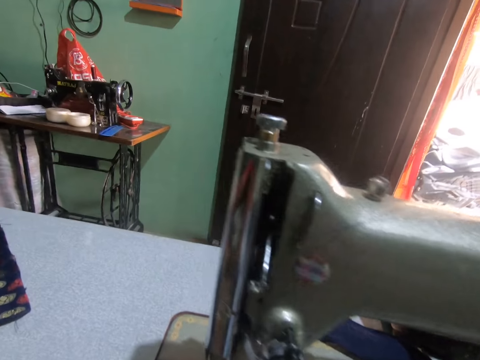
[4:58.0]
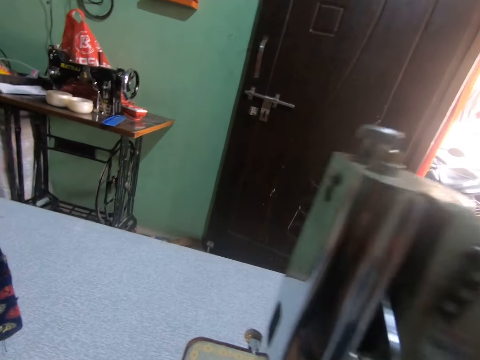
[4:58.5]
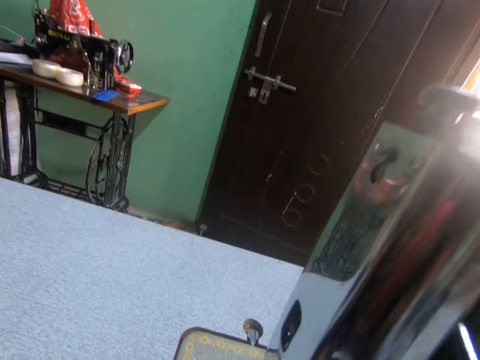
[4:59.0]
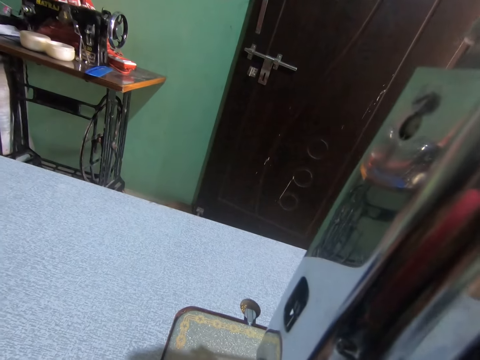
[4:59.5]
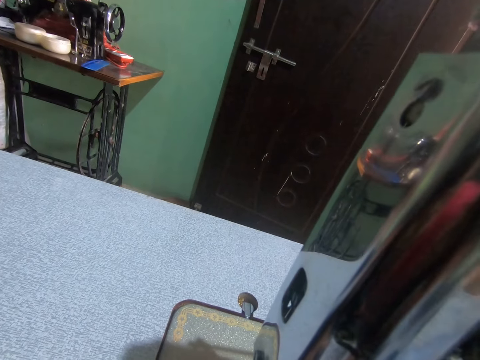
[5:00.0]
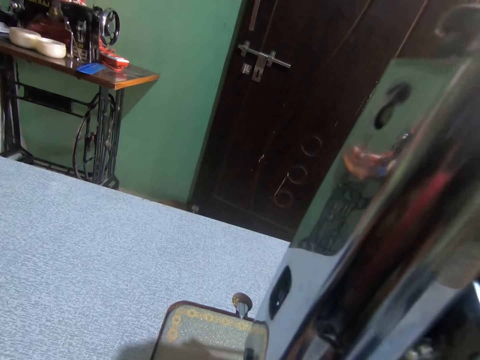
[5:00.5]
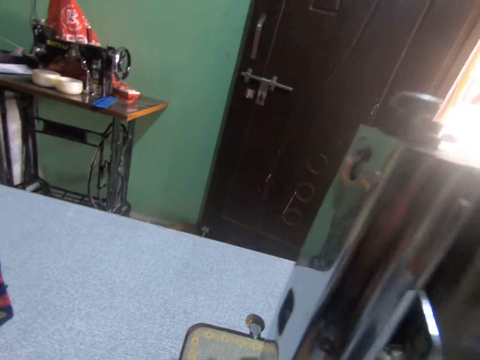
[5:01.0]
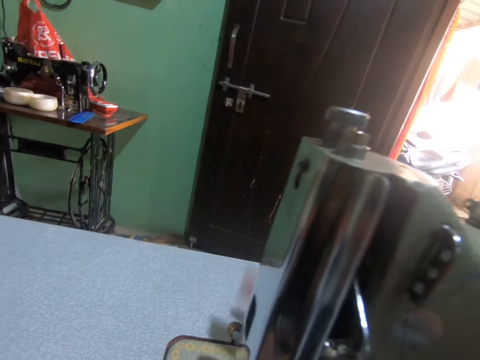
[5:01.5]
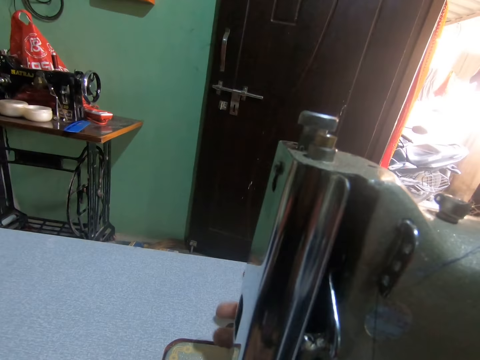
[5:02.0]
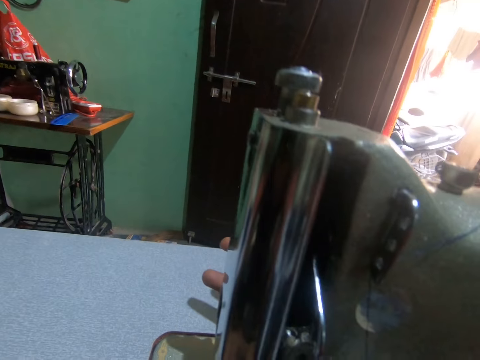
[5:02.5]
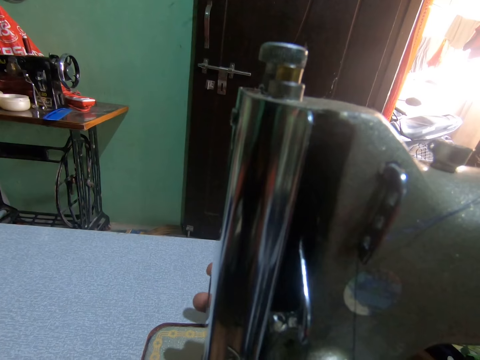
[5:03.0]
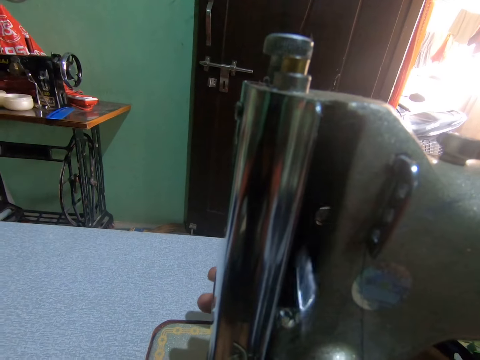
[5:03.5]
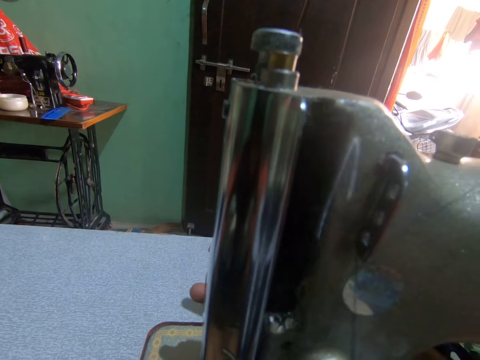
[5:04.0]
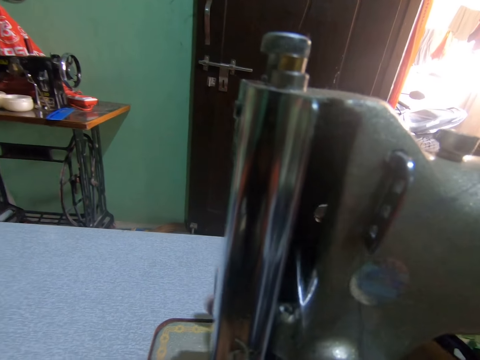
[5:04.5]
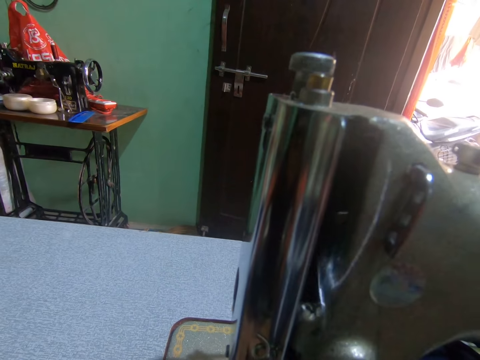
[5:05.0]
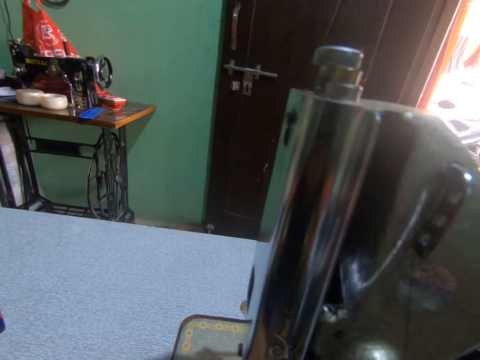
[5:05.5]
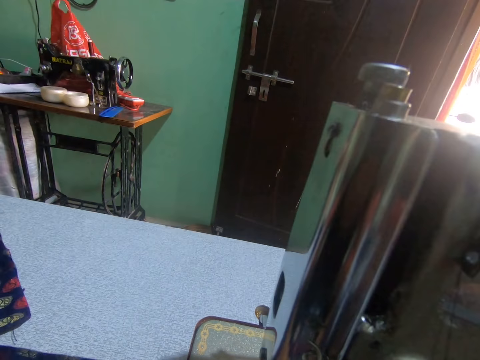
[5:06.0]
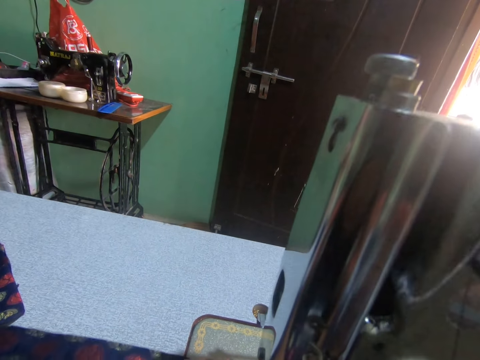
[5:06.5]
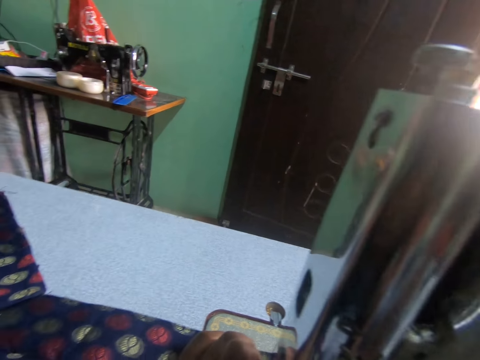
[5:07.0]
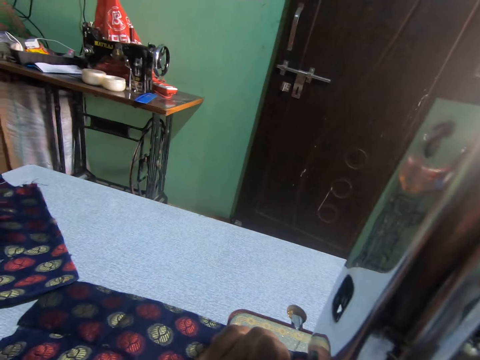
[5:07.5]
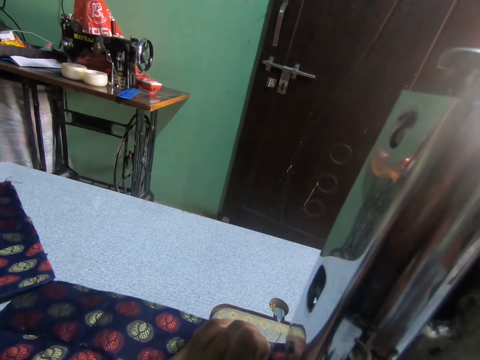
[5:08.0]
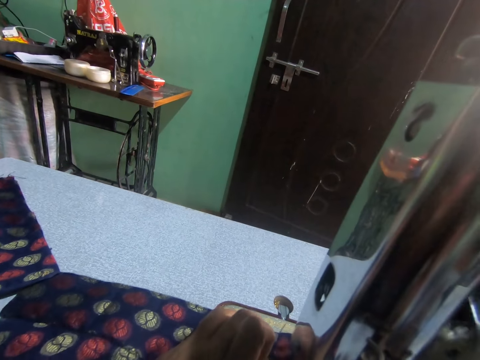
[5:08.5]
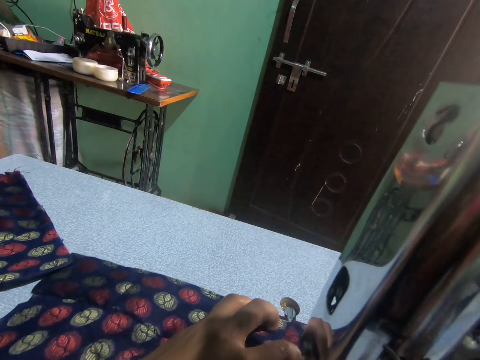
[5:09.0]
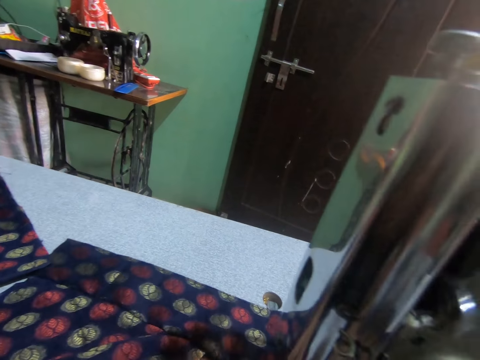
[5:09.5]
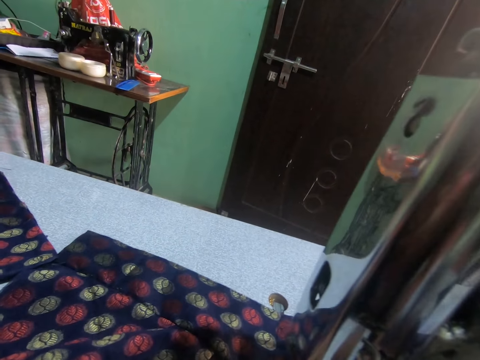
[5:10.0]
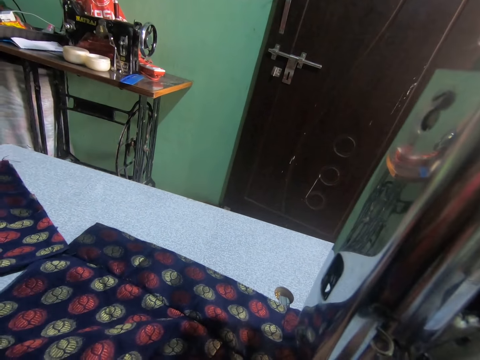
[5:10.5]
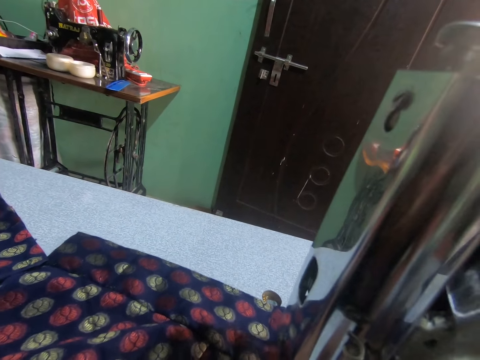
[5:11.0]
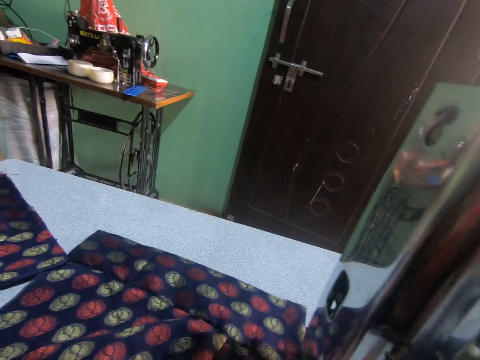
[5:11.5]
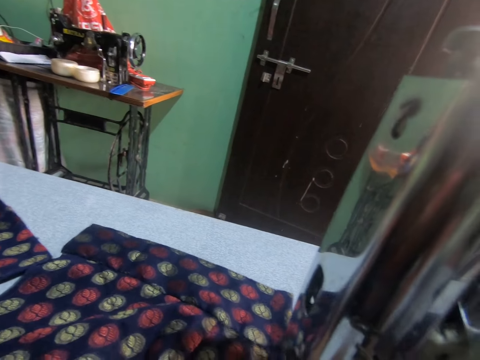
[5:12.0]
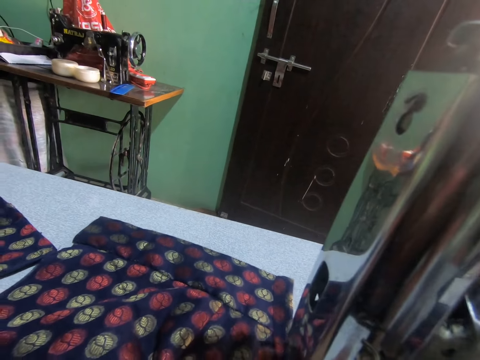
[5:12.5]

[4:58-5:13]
The camera wearer sets the sewing machine with her right hand. She sews the cloth in her left hand on the sewing machine. She pushes the fabric through the sewing machine.

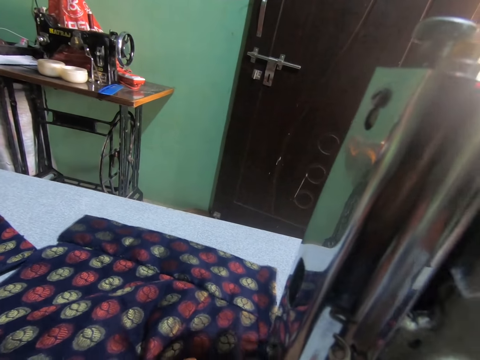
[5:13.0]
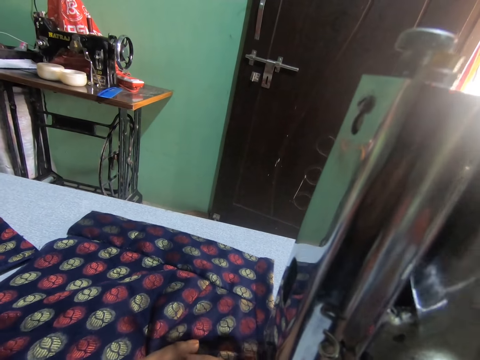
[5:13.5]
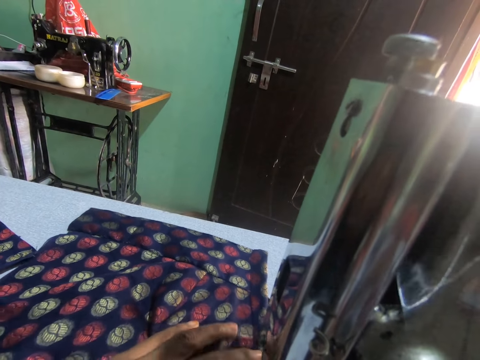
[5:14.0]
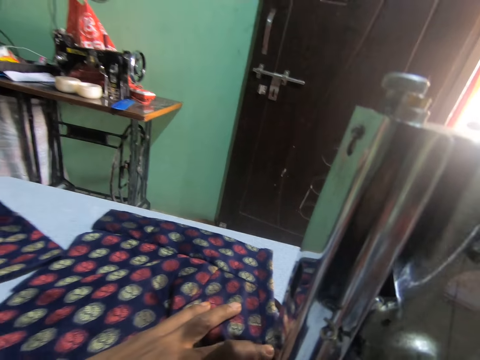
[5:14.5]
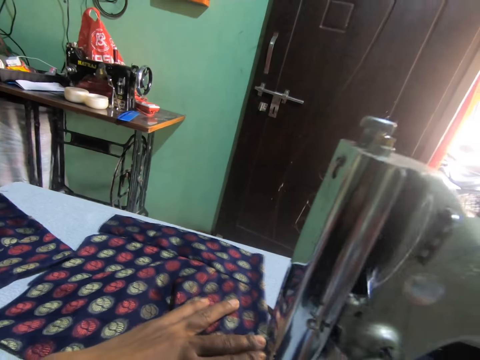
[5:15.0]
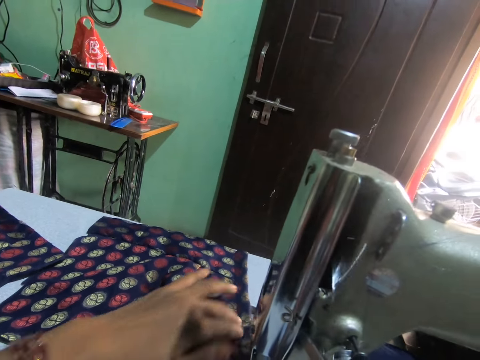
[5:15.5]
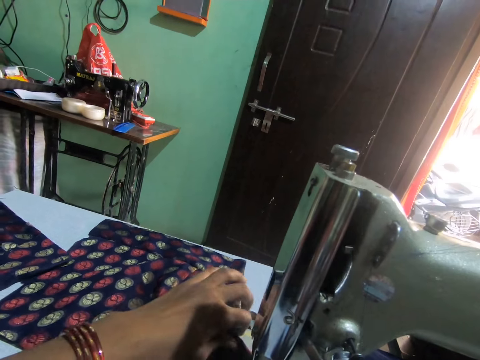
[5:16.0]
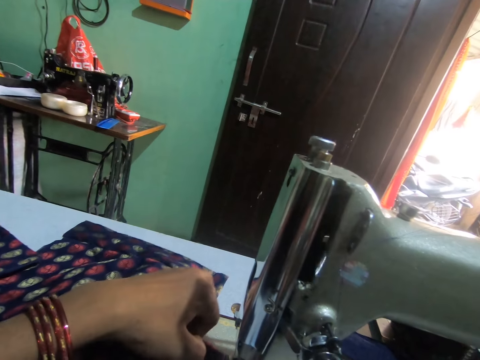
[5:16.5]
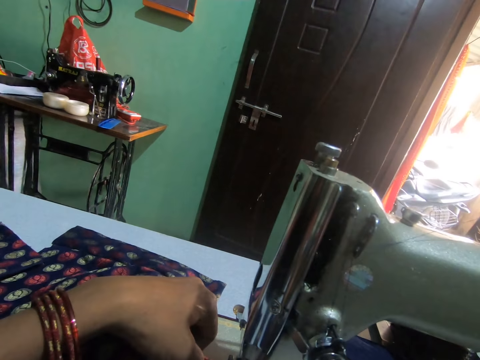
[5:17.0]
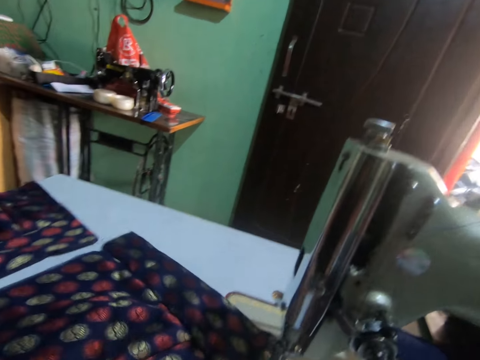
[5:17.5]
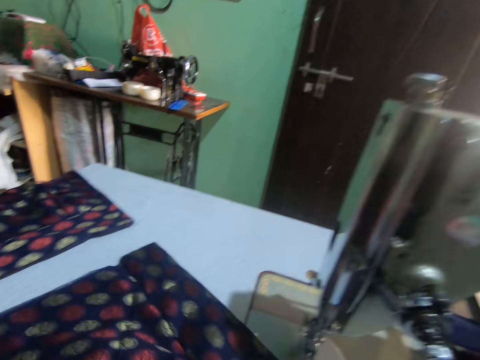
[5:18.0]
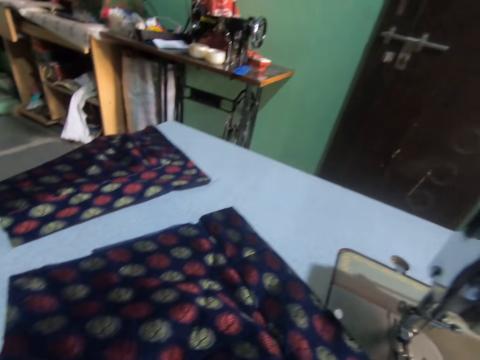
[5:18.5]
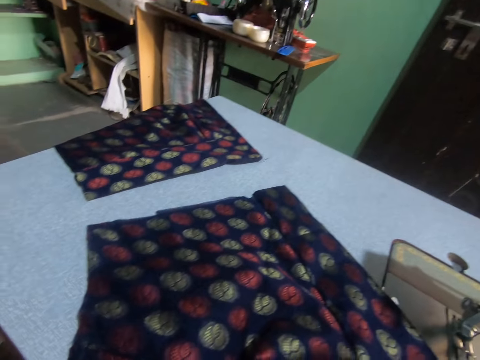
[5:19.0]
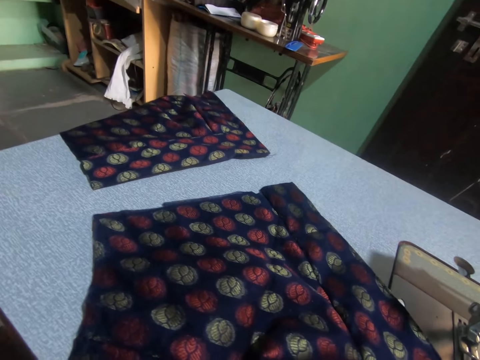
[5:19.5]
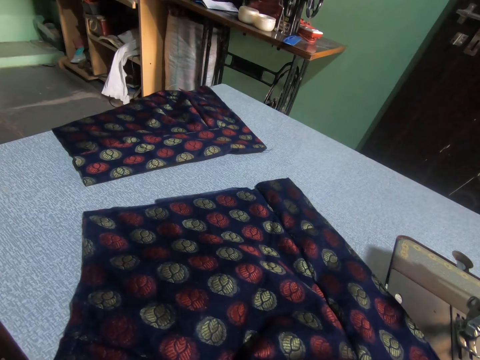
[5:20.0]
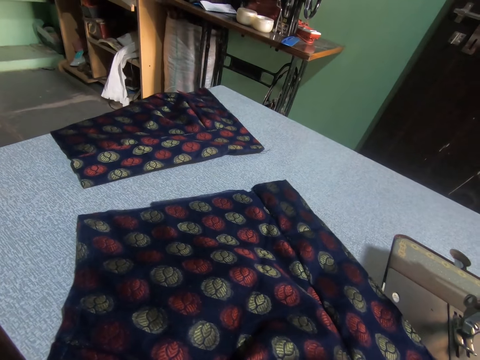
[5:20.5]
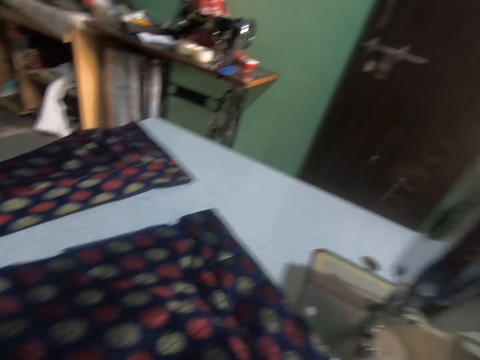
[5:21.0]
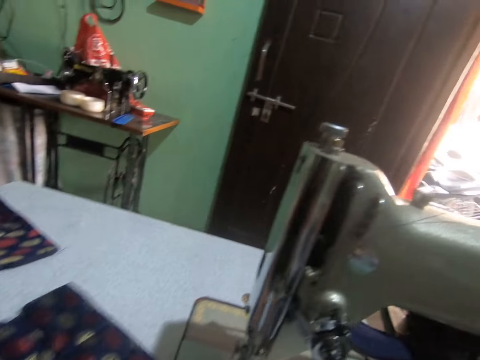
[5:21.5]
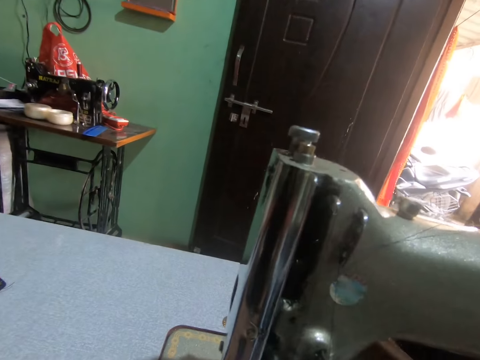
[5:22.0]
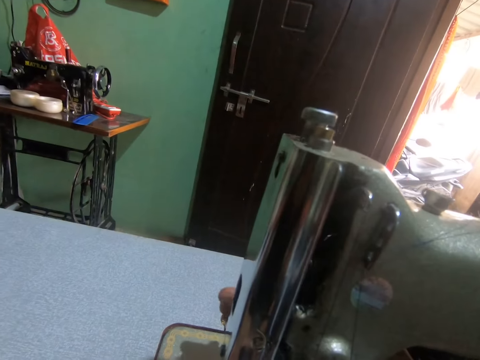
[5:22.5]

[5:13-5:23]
The camera wearer removes the cloth from the sewing machine with her left hand. She turns to the side. She sets the sewing machine with her right hand.

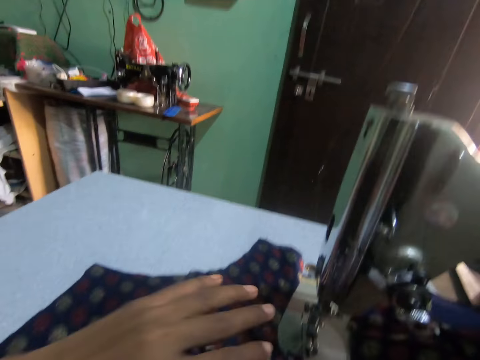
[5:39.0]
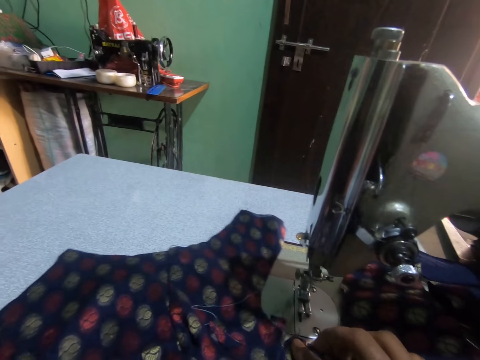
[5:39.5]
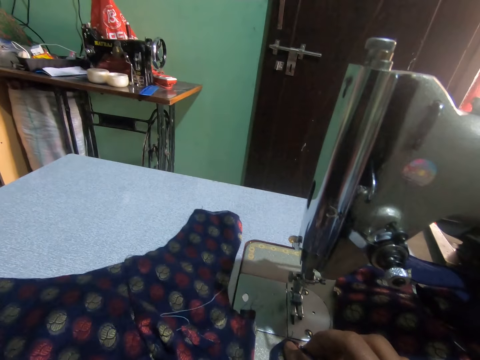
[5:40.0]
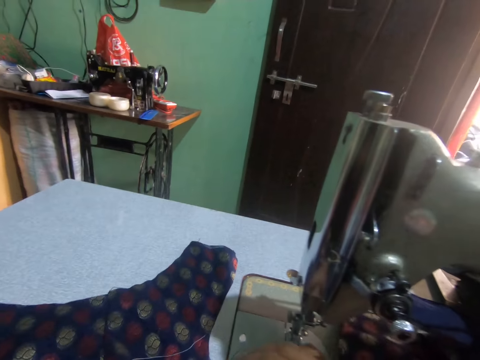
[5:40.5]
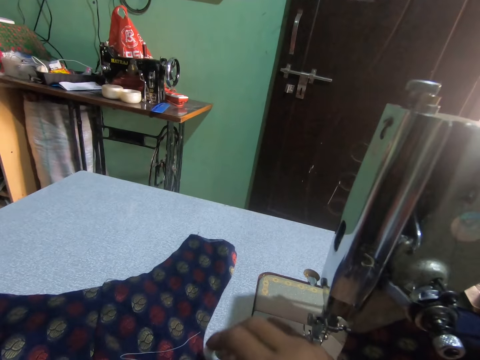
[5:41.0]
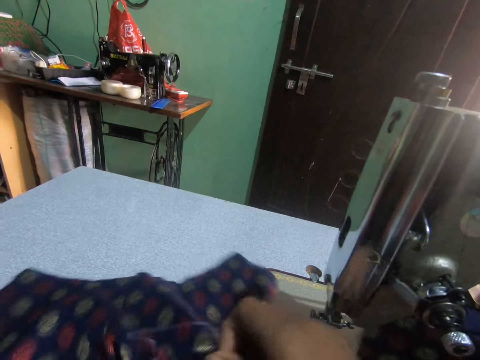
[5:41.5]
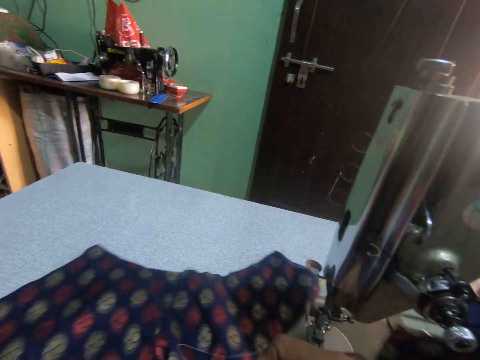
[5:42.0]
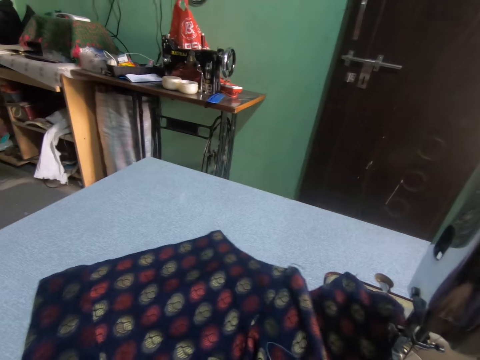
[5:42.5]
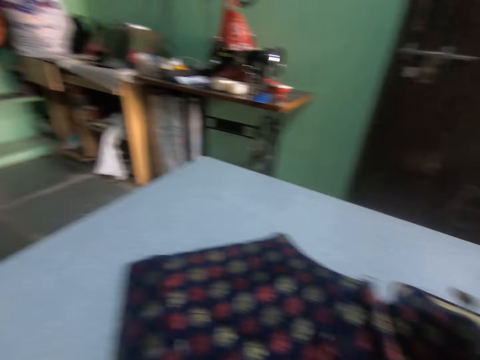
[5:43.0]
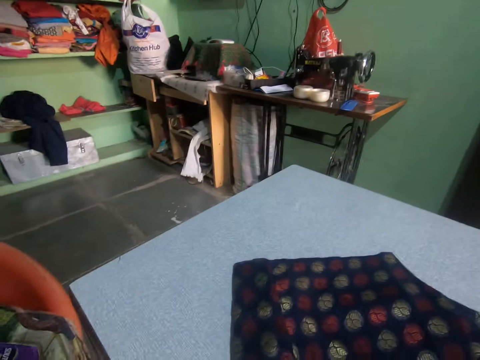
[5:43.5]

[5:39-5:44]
The camera wearer puts the fabric on the sewing machine surface. She removes a thread on the cloth on the sewing machine with both hands.
